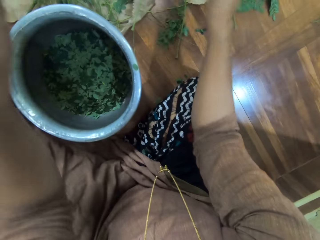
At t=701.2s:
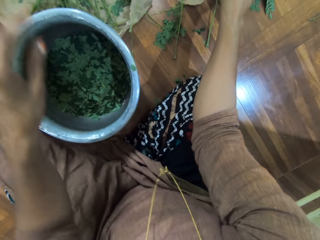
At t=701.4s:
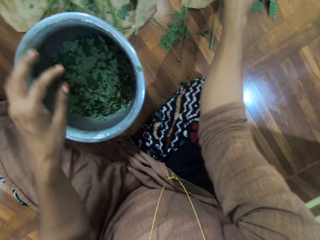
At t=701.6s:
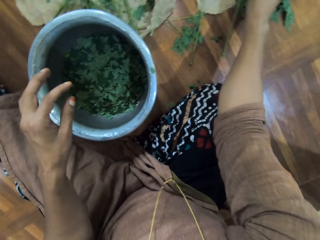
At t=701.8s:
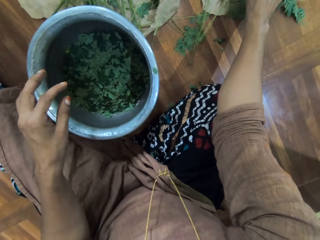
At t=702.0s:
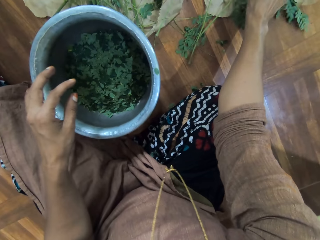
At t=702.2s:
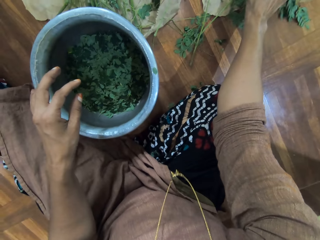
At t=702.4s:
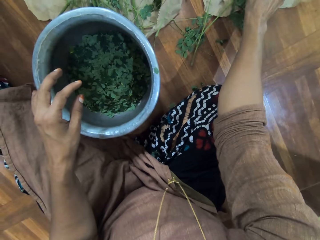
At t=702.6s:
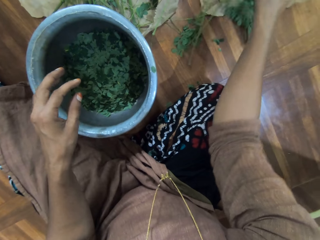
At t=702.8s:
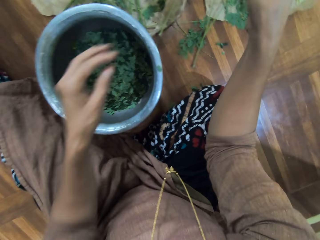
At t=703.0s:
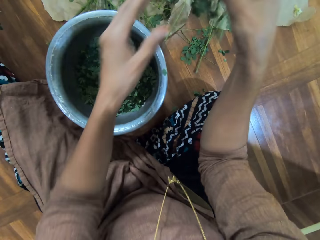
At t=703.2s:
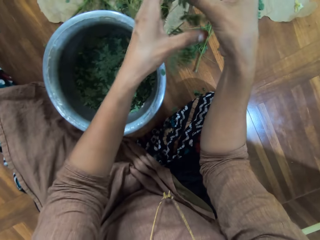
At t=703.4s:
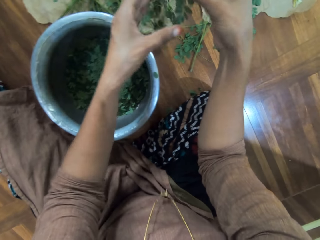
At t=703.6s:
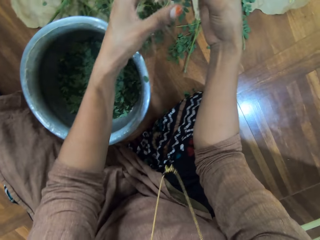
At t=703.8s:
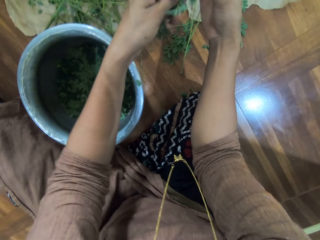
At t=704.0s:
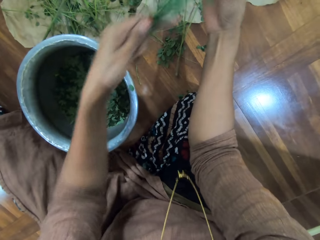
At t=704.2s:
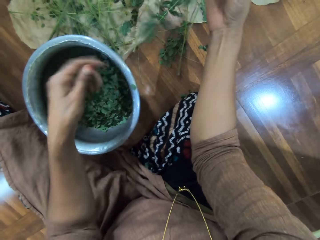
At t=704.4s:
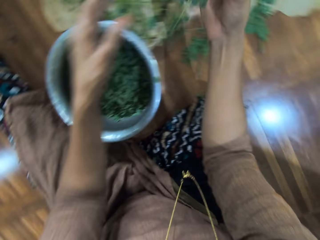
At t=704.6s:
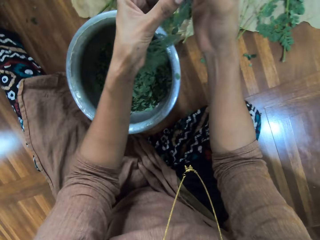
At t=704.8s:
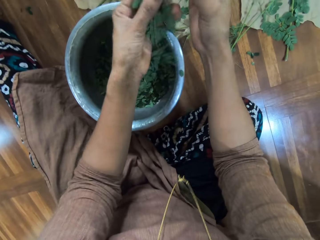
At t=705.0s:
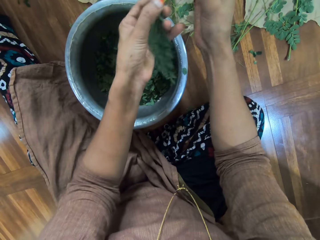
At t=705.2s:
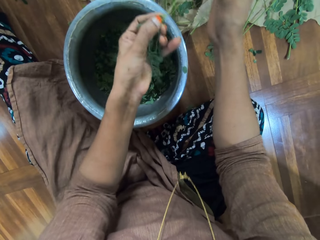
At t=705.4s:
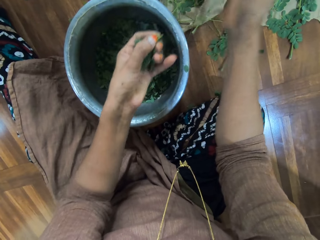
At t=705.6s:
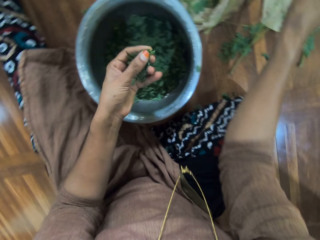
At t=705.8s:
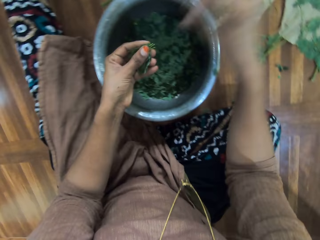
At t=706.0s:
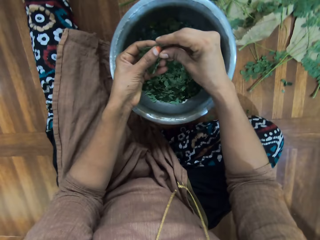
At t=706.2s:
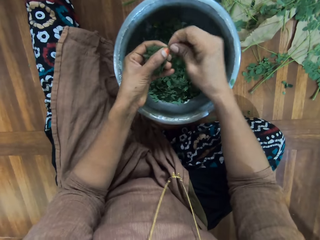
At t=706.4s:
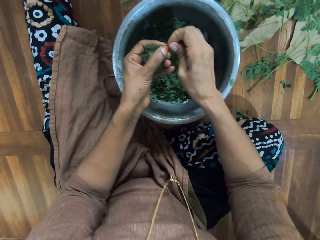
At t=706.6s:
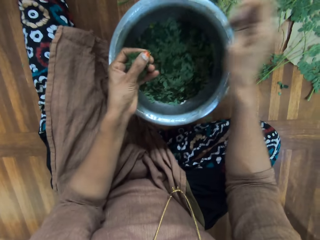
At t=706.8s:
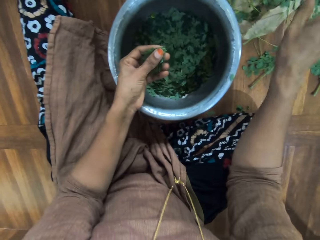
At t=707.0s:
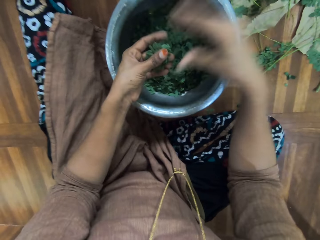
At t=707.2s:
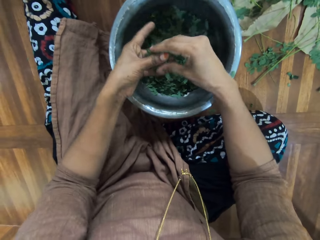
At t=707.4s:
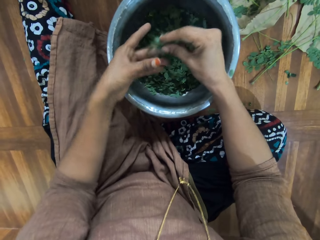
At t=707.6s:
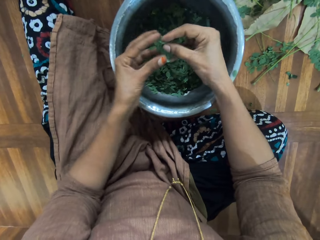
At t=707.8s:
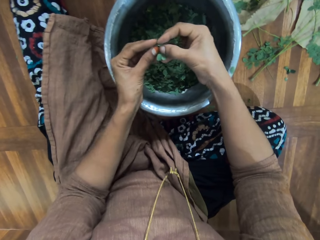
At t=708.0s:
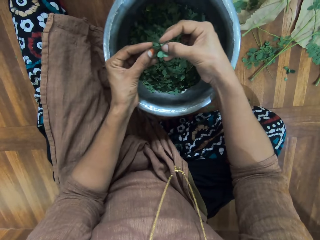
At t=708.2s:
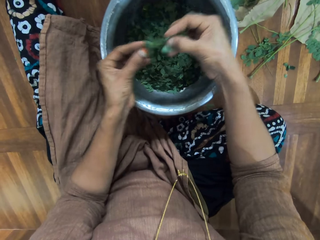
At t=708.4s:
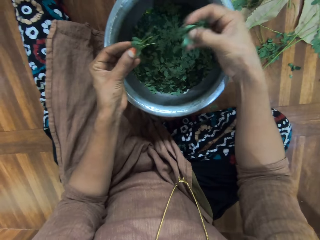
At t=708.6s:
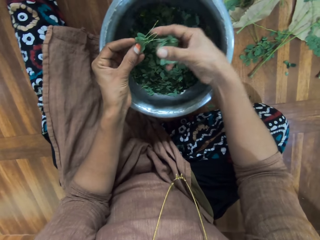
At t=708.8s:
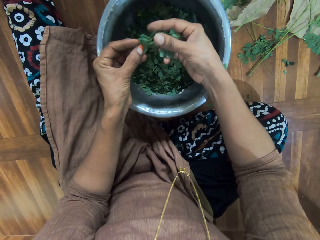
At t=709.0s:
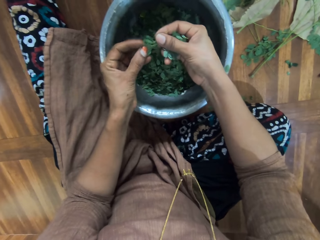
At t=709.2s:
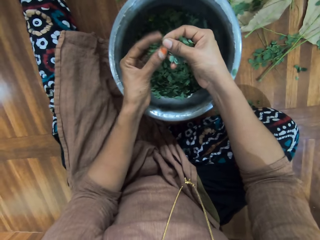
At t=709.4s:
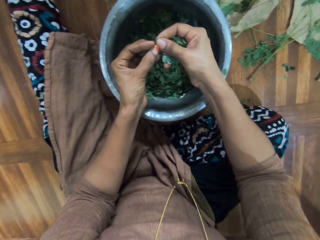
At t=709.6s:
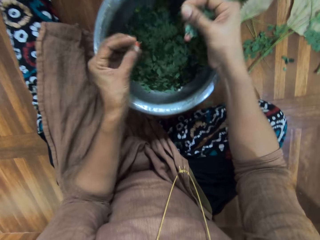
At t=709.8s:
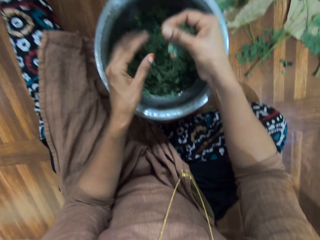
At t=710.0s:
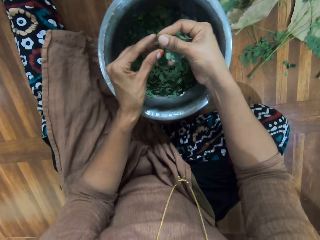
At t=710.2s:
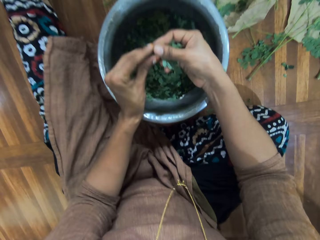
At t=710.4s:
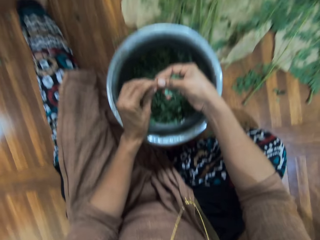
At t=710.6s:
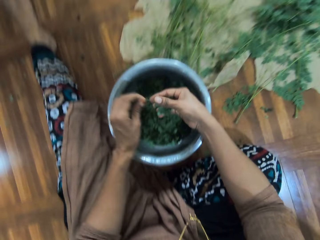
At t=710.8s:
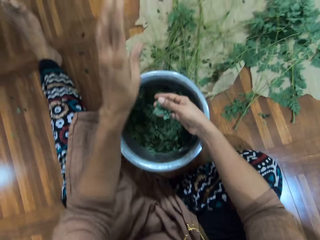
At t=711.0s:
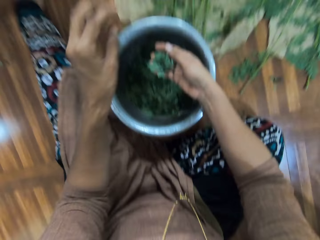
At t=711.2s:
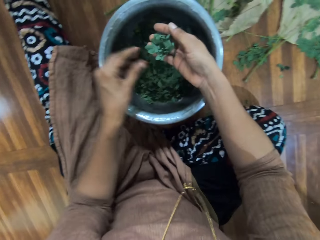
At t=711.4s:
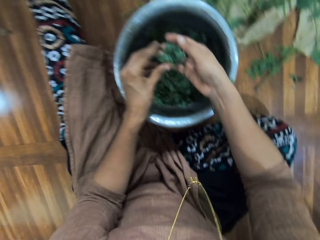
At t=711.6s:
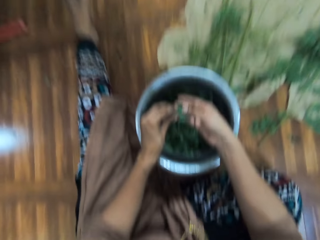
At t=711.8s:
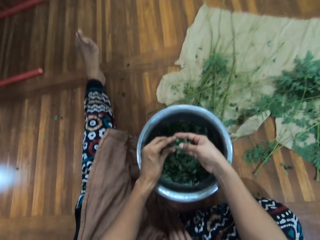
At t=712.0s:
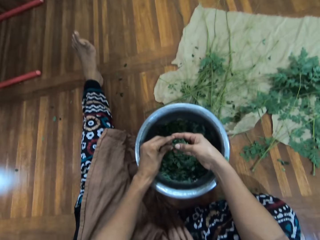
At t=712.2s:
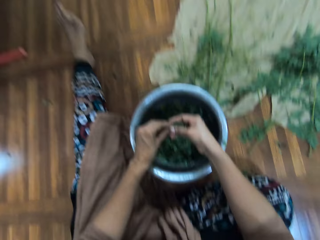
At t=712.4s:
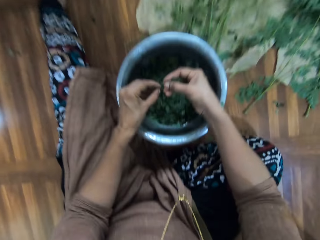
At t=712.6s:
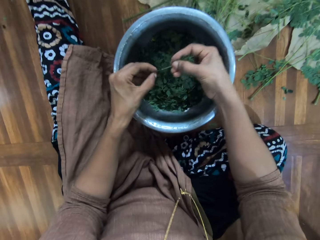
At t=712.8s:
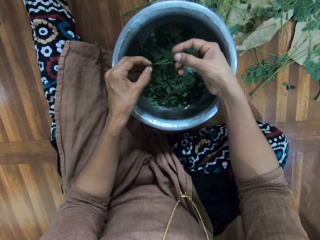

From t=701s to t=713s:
The camera wearer throws the branch on the floor. She picks up another branch. She rubs the leaves on the branch with her left hand. She removes the leaves from the branch. She throws the branch on the floor. She holds the branch with both her hands. She talks to a man. She removes the leaves from the branch. She throws the branch on the floor. She holds the branch with both her hands. She removes the leaves from the branch. She talks to the man. She drops the leaves in the pot. She places the branch in her left hand. She throws the branch on the floor. She talks to the man.

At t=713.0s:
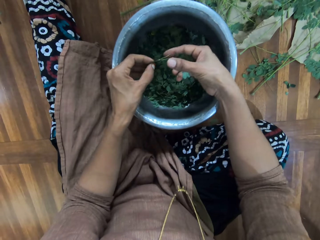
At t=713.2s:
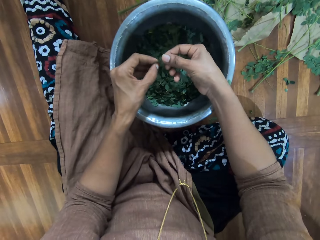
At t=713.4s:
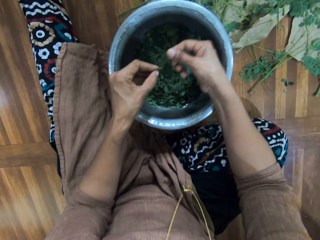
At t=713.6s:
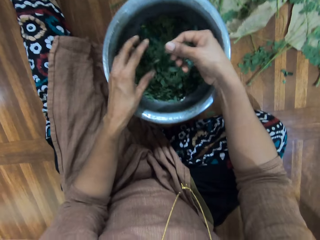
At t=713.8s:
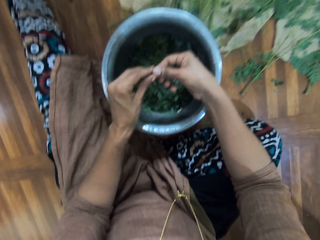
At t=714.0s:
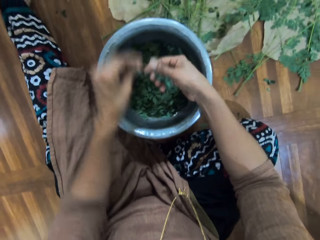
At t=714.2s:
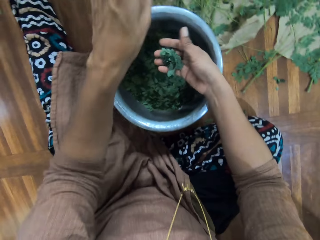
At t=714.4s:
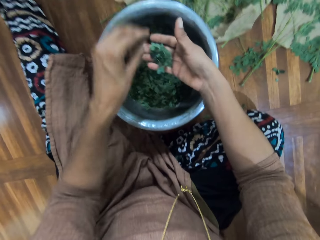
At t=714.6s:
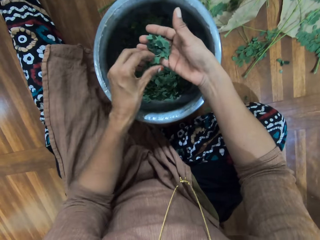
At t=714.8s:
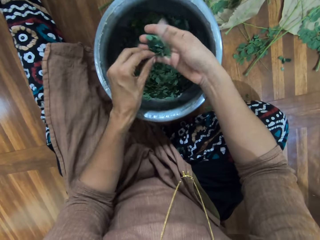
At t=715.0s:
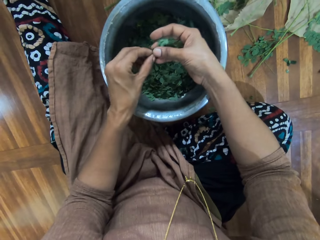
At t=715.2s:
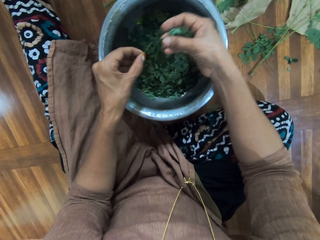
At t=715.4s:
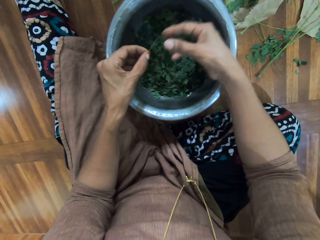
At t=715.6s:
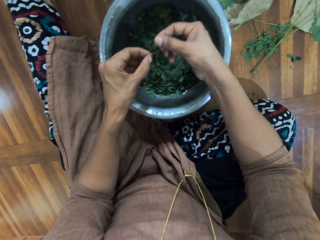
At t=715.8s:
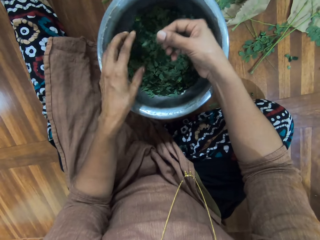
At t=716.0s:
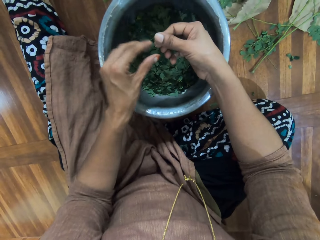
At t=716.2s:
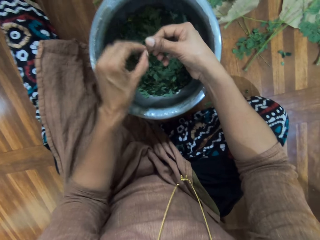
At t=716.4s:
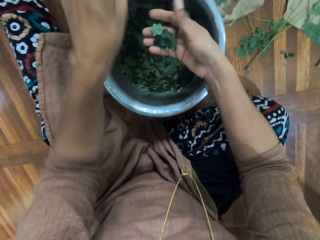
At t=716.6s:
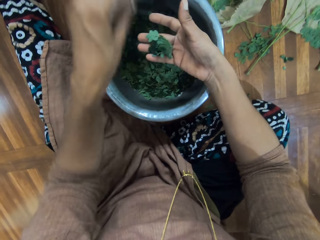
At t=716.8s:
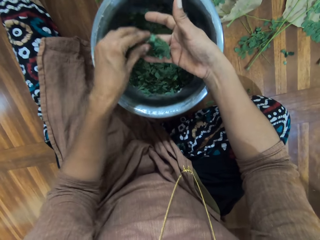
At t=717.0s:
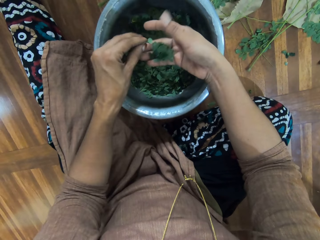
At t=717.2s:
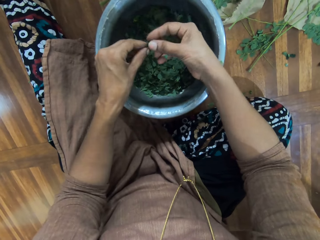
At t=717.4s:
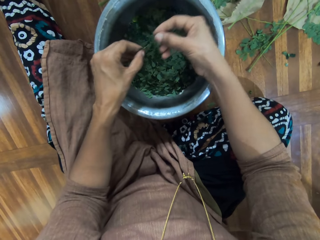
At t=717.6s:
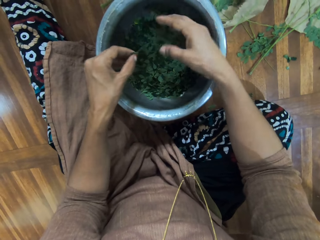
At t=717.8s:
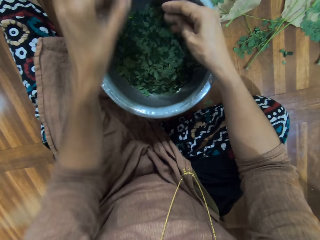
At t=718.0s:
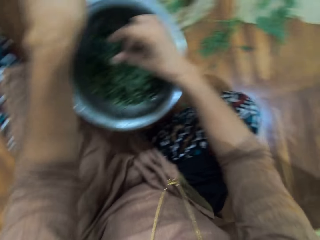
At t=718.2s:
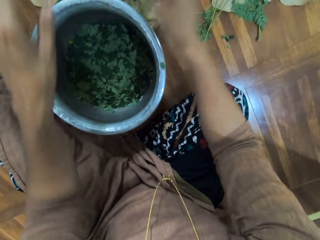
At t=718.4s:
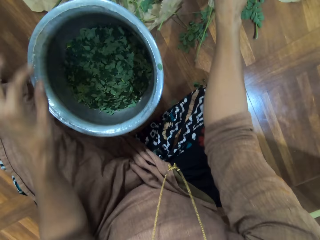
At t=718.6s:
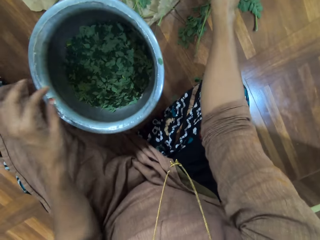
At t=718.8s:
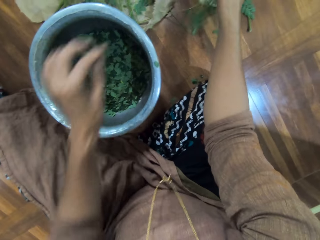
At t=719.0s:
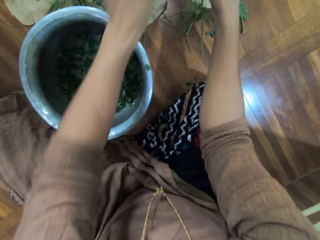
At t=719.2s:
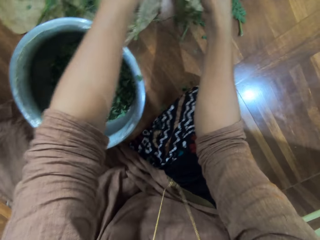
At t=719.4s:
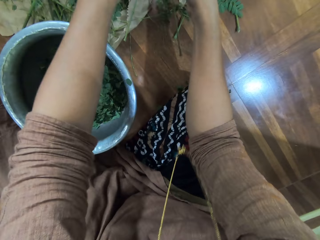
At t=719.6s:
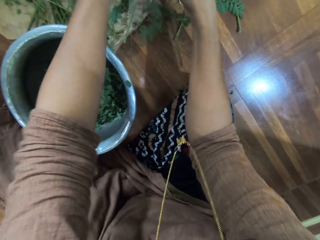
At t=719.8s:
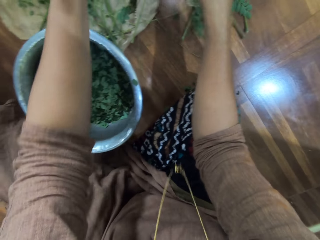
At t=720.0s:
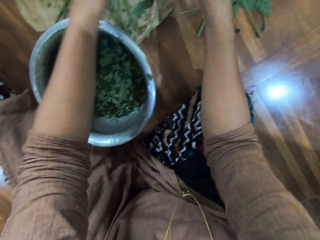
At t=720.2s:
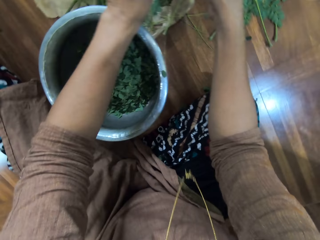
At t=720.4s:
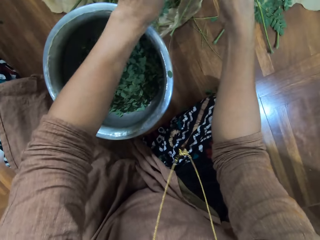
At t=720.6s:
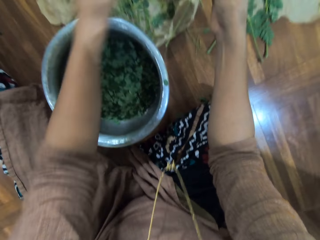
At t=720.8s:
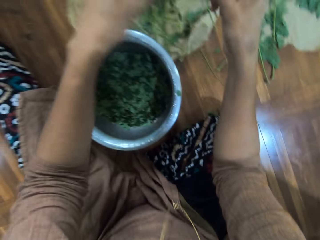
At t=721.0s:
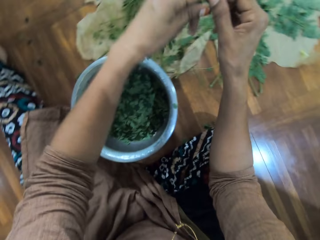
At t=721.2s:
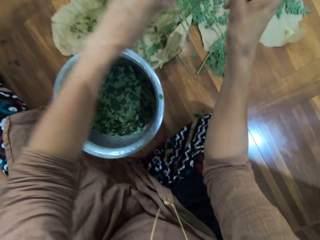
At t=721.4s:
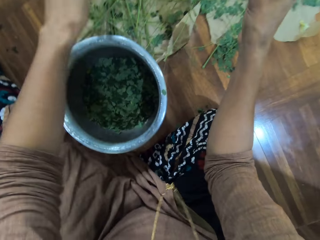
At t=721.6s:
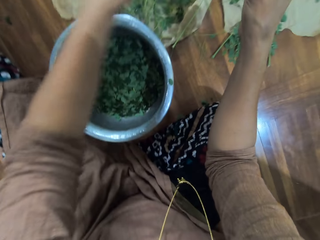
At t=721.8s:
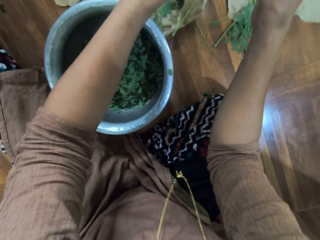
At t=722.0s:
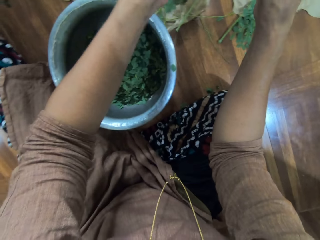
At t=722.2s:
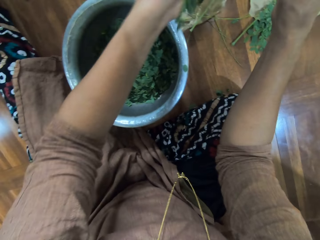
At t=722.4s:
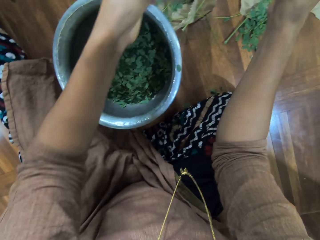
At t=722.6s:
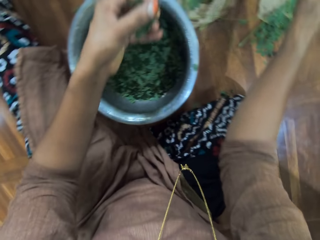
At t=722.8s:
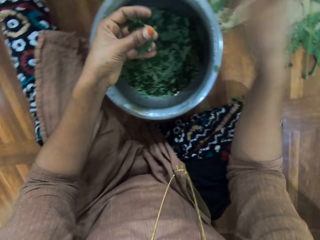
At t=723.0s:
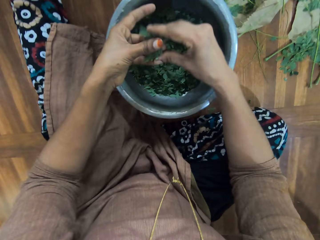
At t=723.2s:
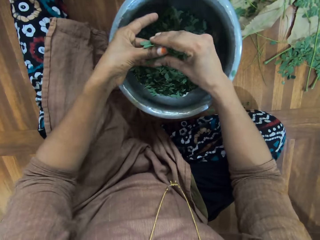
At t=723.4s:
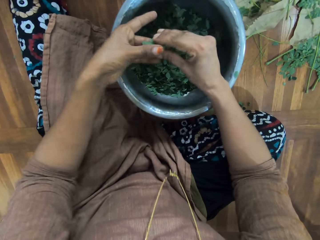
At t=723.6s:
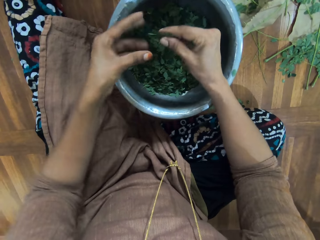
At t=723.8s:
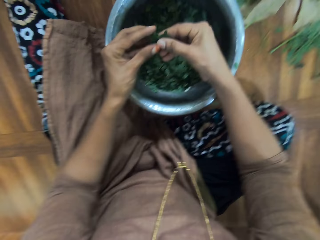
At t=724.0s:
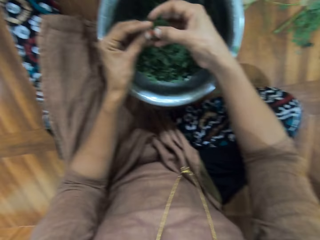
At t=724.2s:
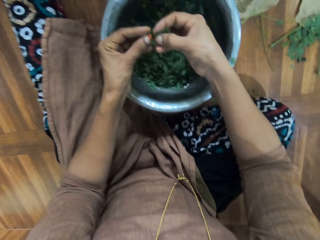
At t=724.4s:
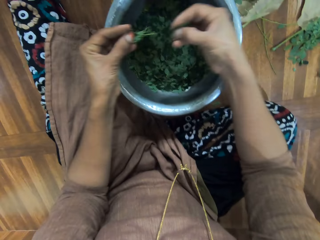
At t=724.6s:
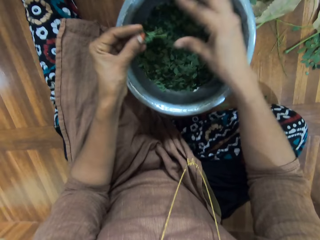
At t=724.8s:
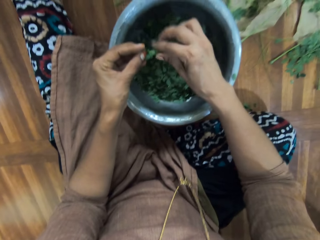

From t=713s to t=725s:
The camera wearer removes the leaves from the branch. She drops the leaves in the pot. She throws the stalk. She plucks the leaves from the stalk. She throws the branch on the floor. She picks up another branch. She removes the leaves from the branch. She drops the leaves in the pot. She throws the branch on the floor. She picks up another branch. She cuts a part of the branch from the main branch. She plucks the leaves from the stalk. She talks to a man. She rubs the leaves on the branch with her left hand. She removes the leaves from the branch. She throws the branch on the floor. She holds the branch with both her hands. The man talks to the camera wearer. The camera wearer removes the leaves from the branch.
